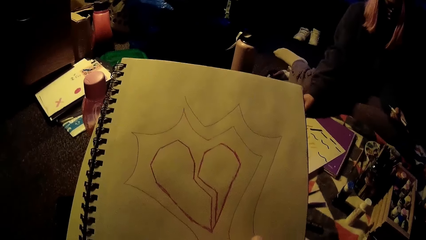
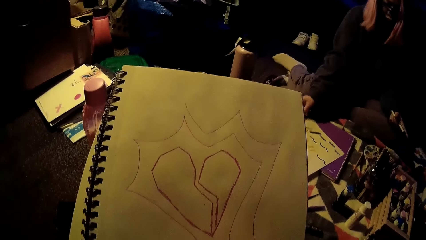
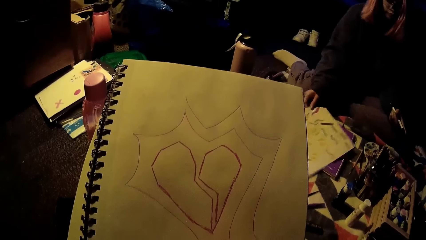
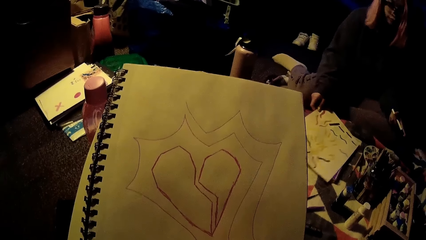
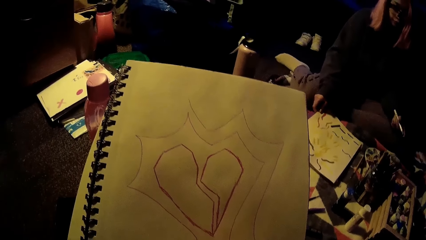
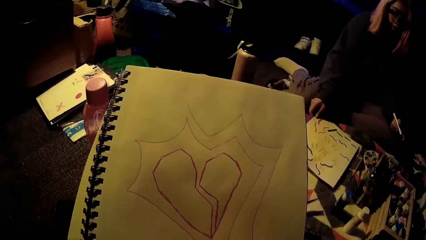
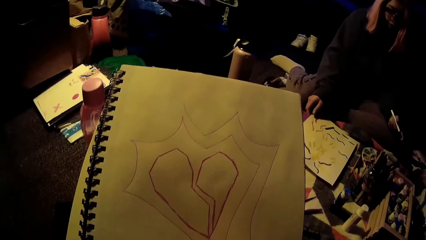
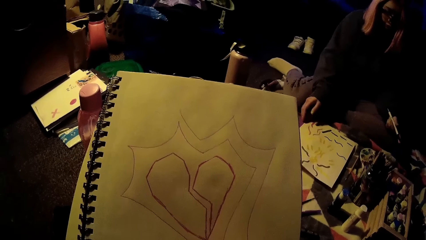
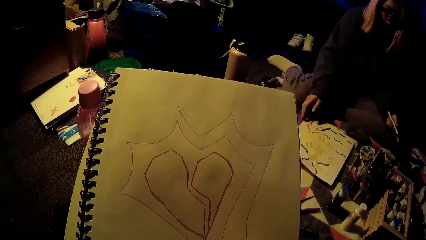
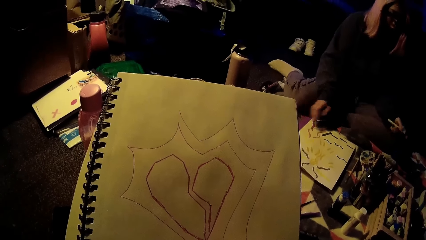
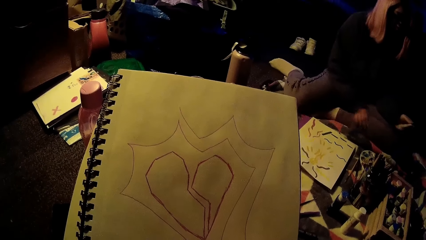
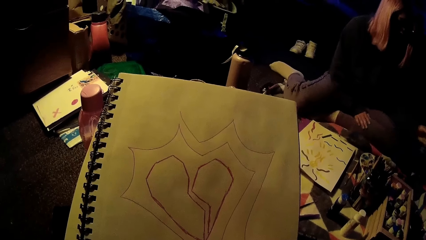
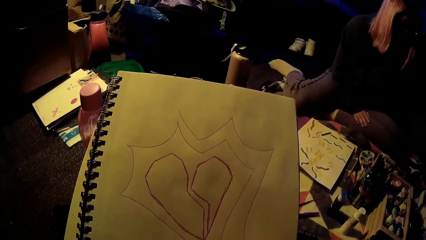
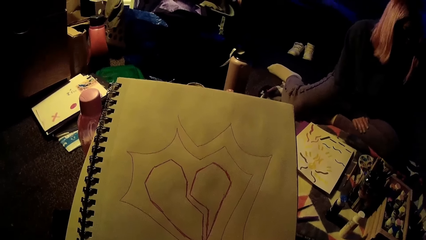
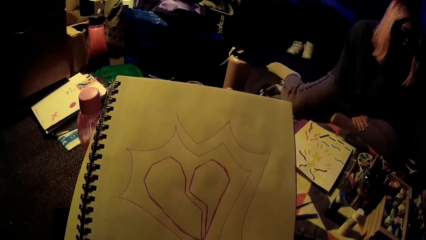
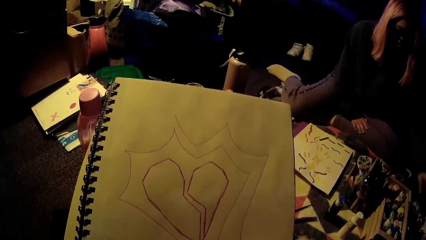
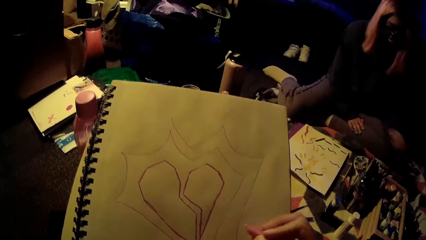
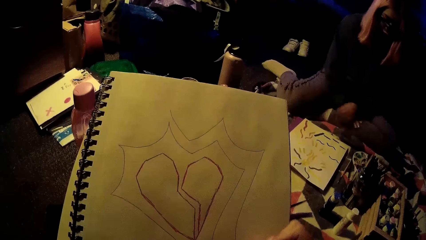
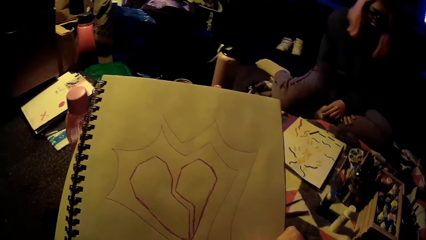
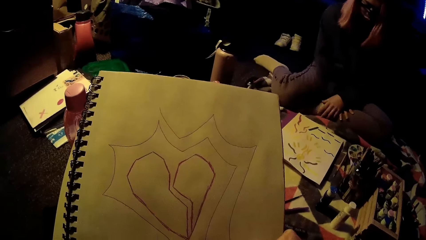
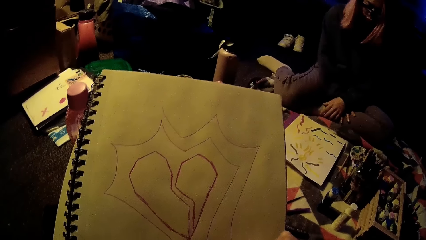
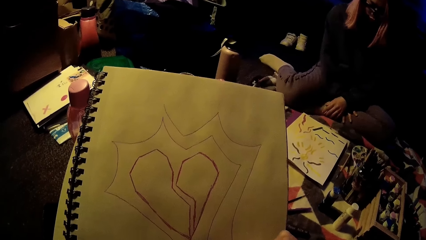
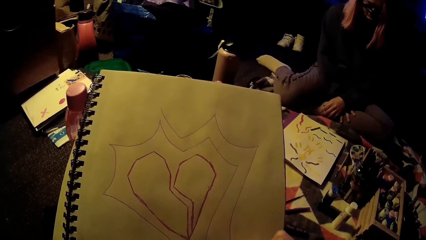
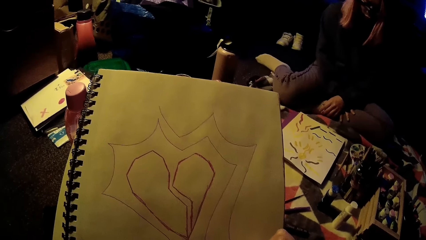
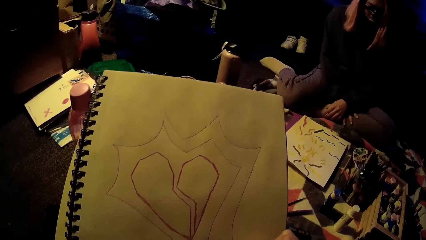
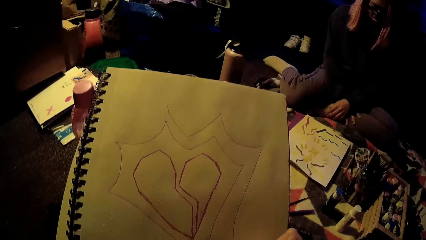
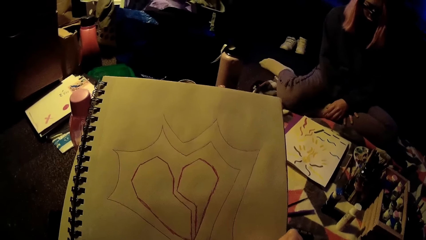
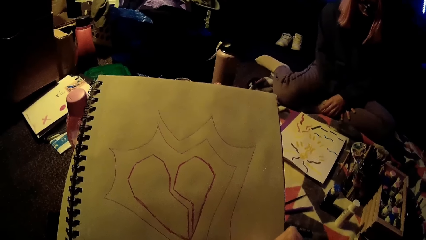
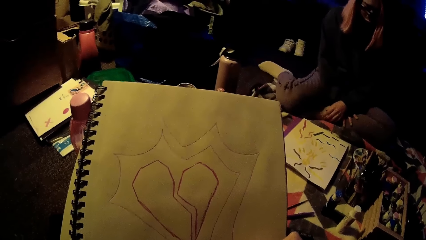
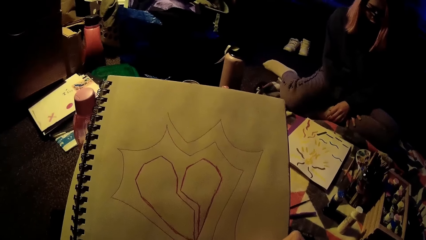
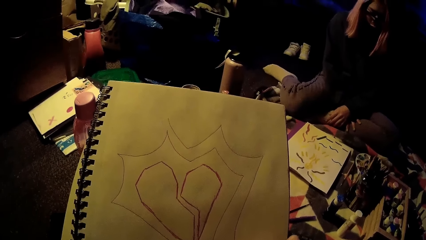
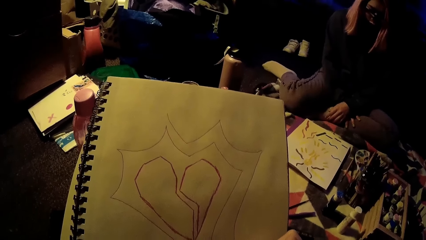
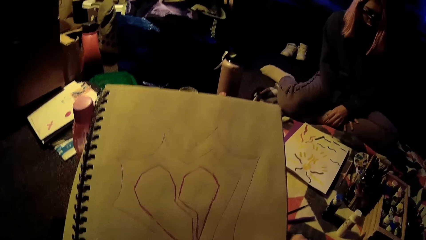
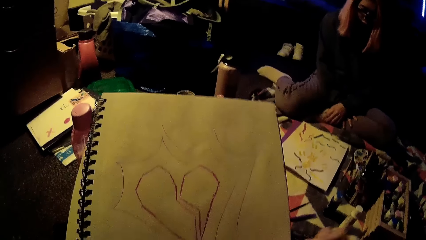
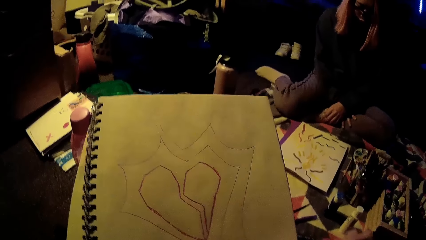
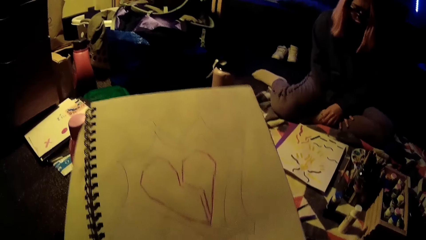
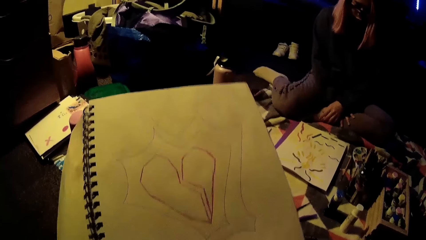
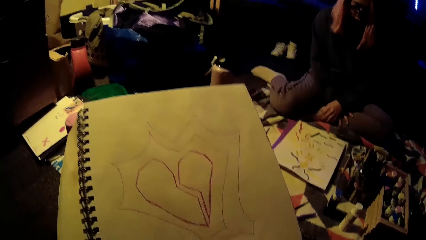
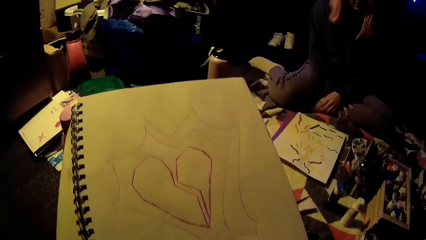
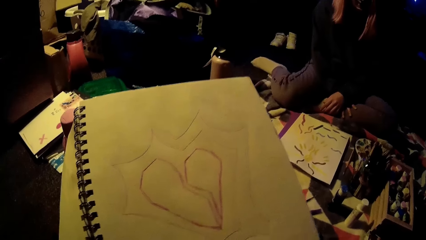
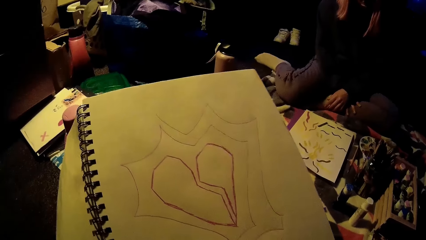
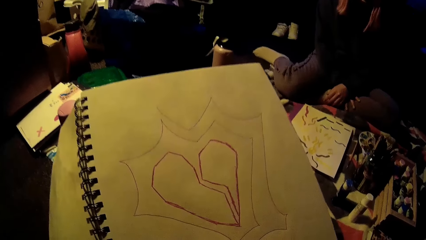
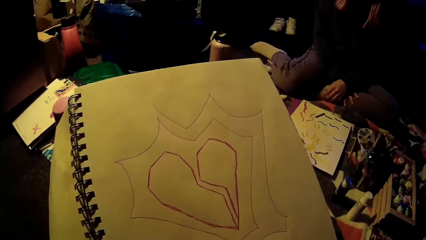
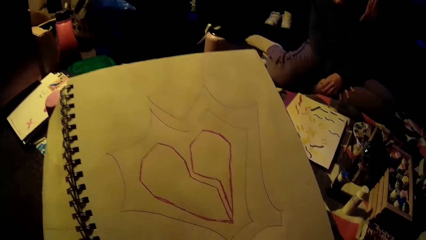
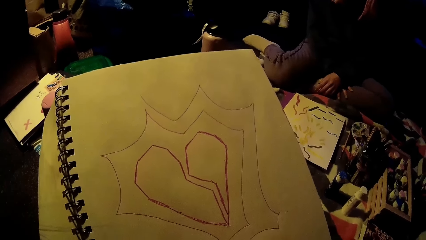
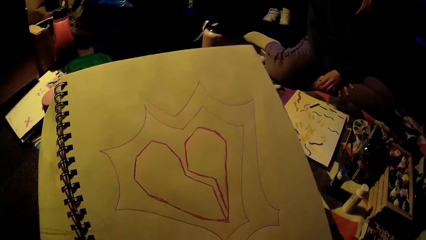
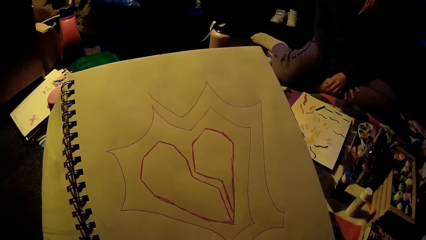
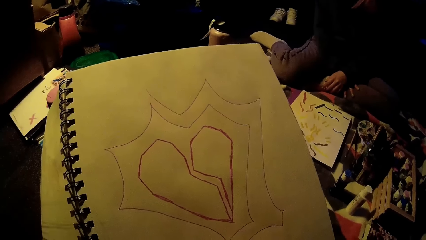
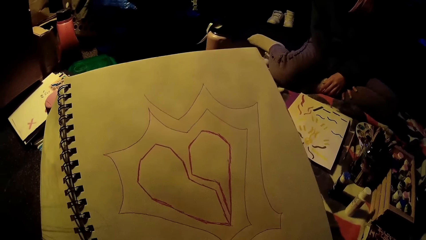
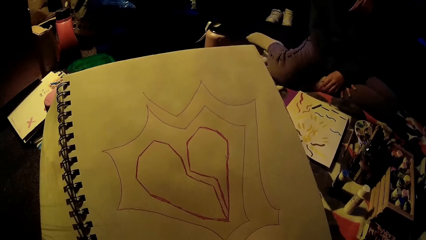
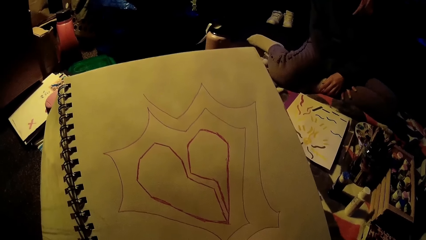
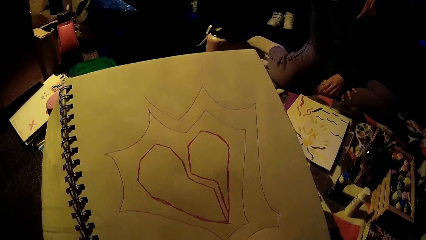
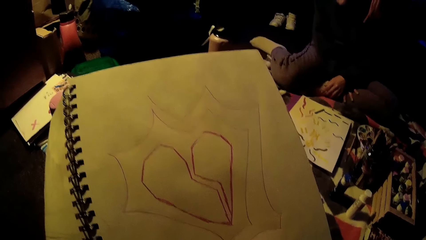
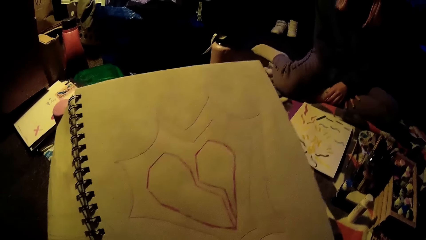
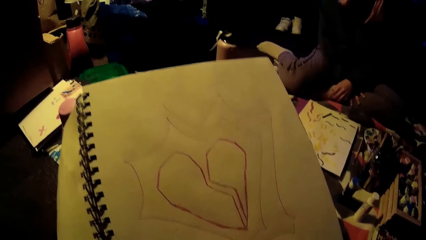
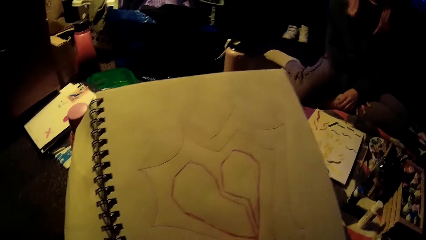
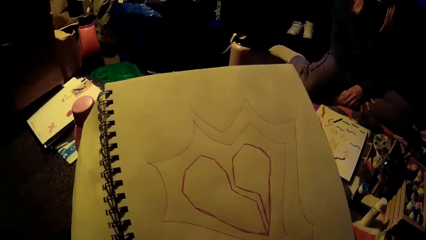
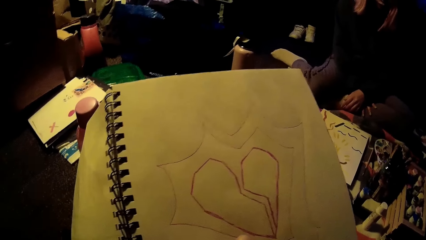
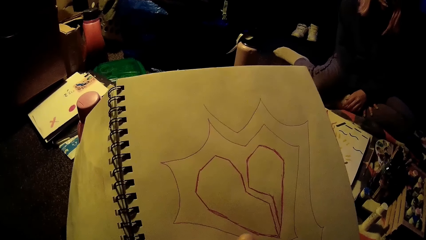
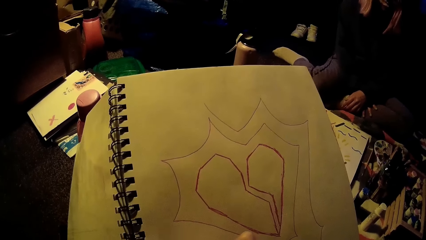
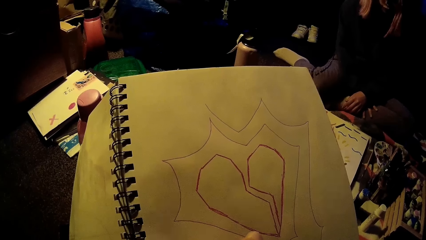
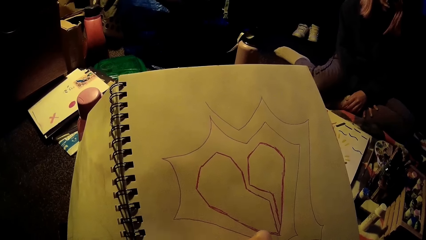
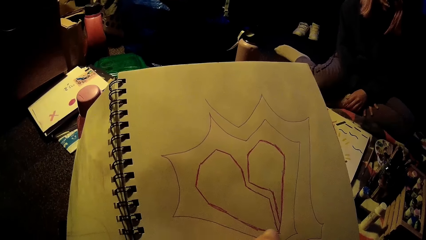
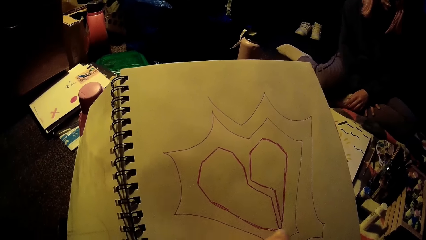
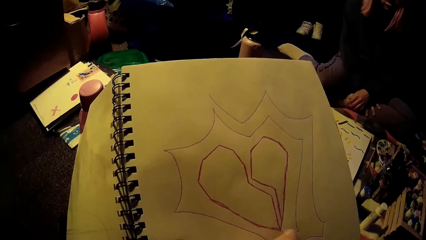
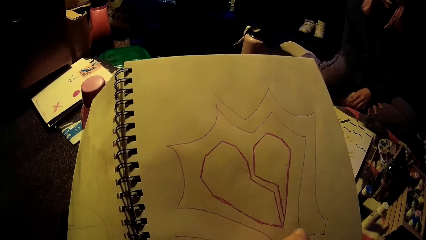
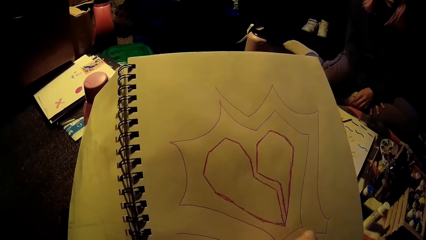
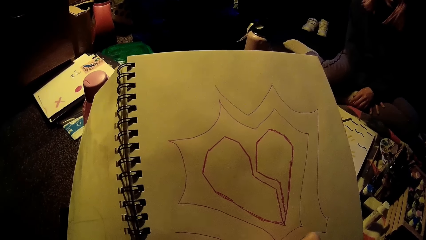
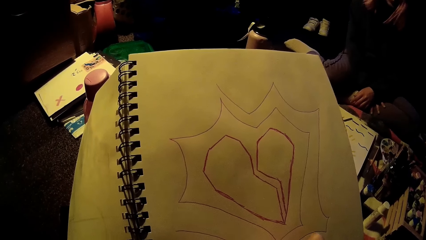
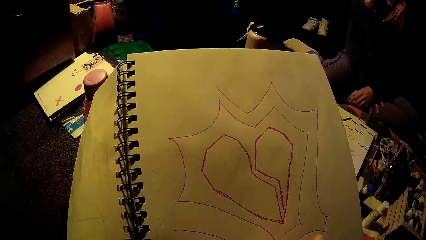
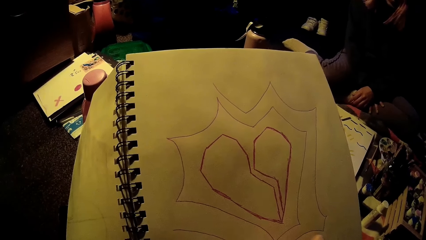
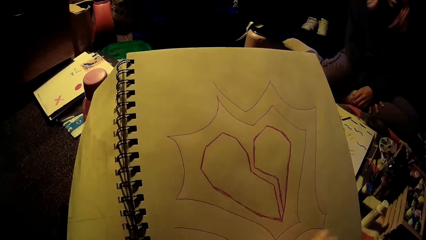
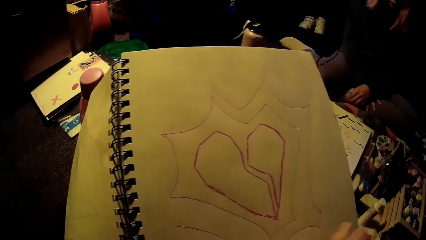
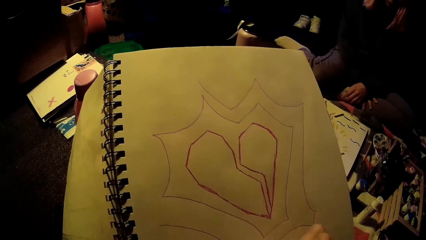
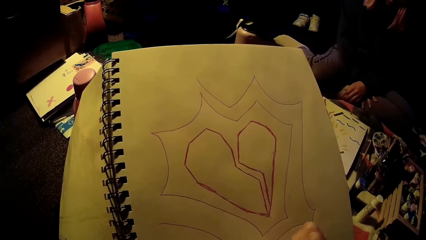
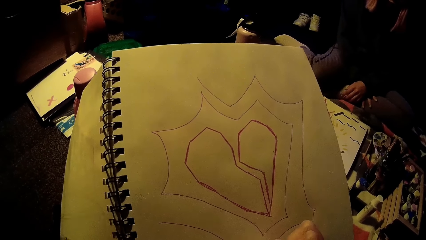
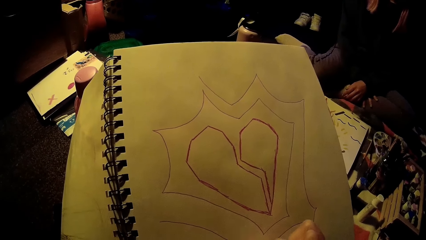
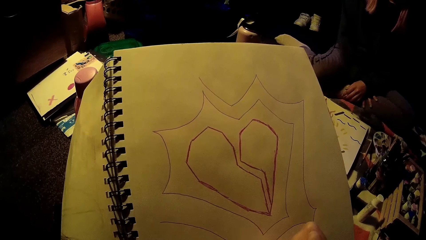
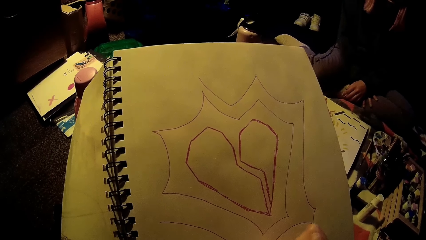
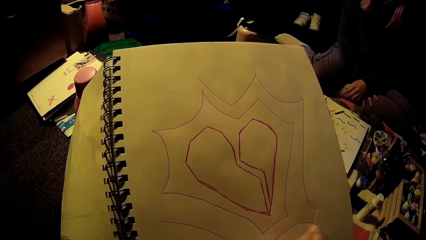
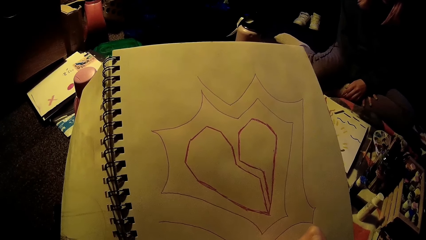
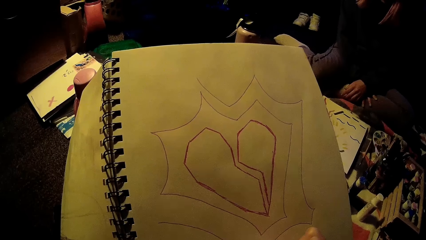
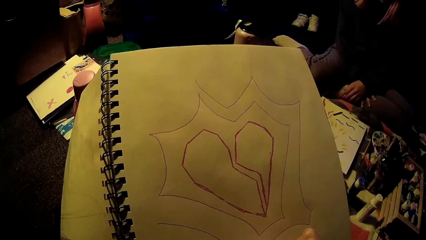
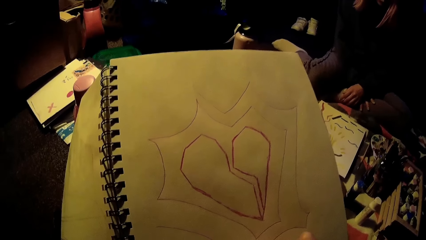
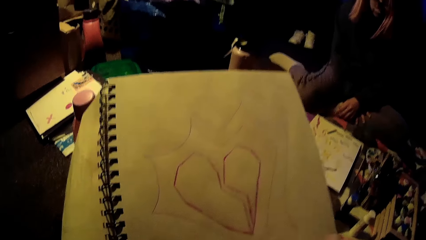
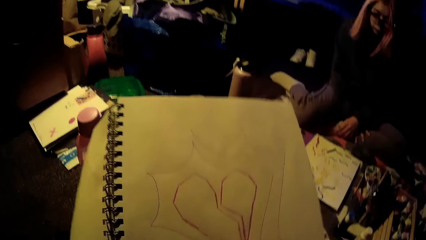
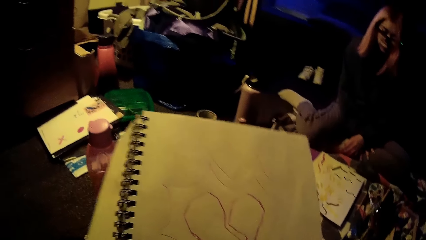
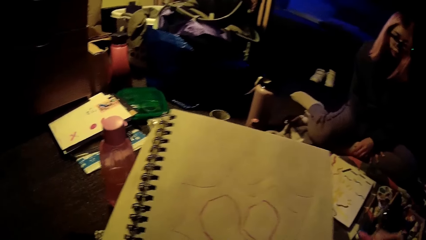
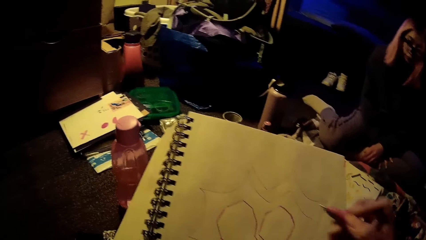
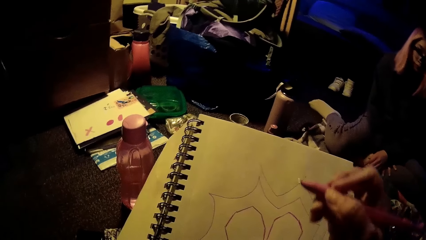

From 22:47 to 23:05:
The camera wearer inspects the drawing. A woman adjusts the book on the floor. The woman places her right hand on the left leg, places the pen in a pen holder, and places her left hand on the right hand. The camera wearer stares at the drawing.
